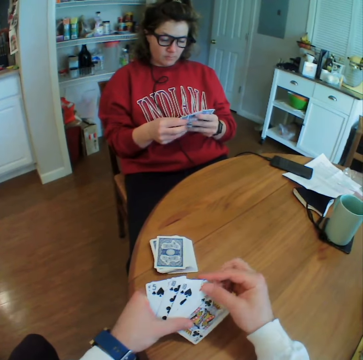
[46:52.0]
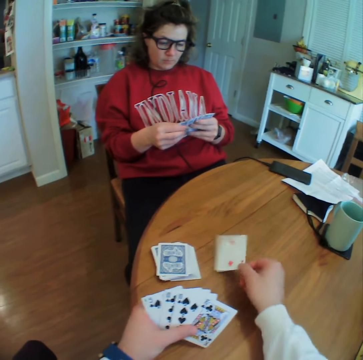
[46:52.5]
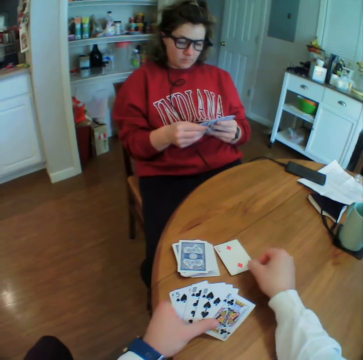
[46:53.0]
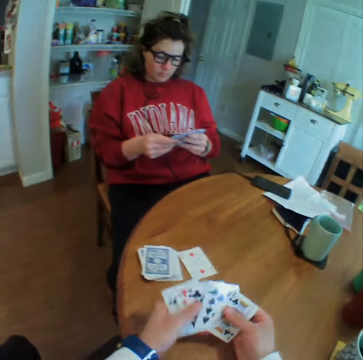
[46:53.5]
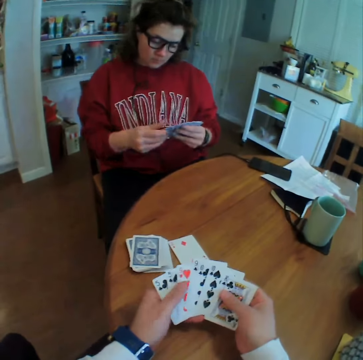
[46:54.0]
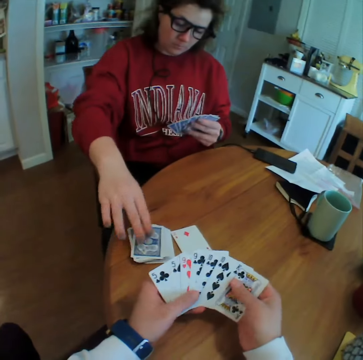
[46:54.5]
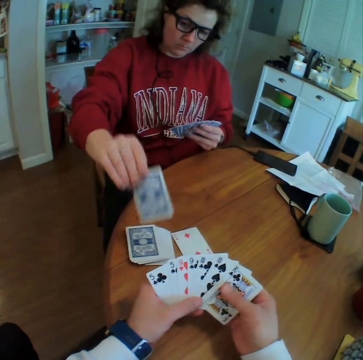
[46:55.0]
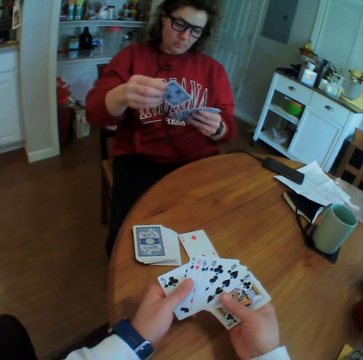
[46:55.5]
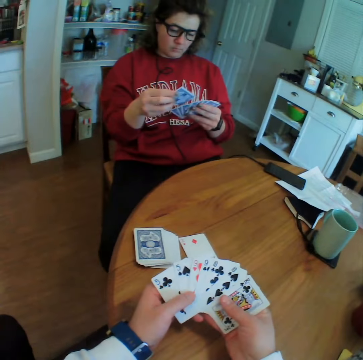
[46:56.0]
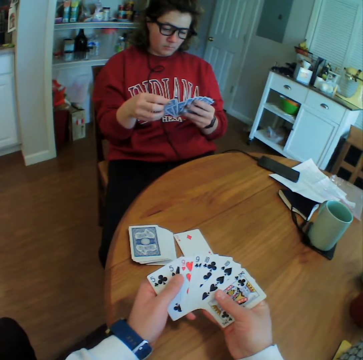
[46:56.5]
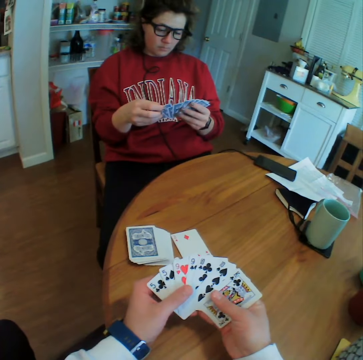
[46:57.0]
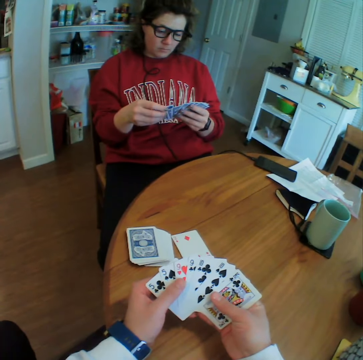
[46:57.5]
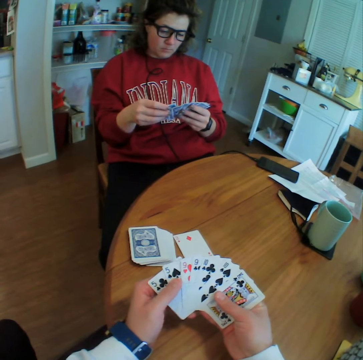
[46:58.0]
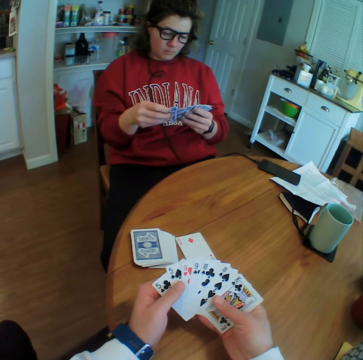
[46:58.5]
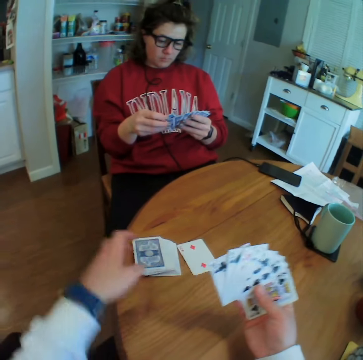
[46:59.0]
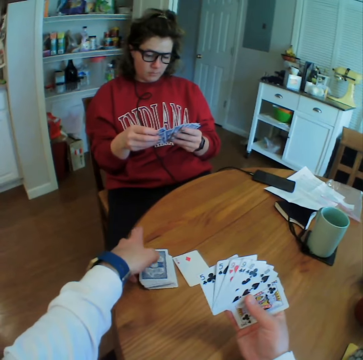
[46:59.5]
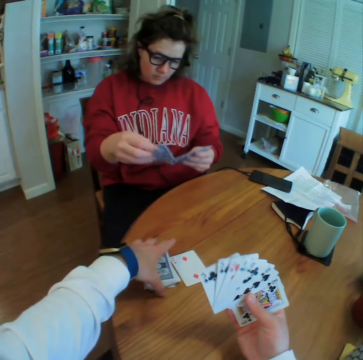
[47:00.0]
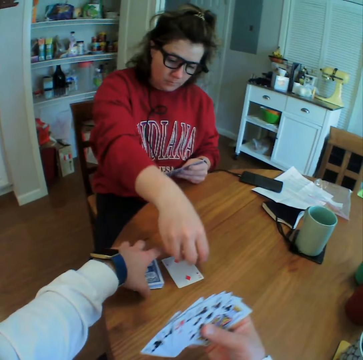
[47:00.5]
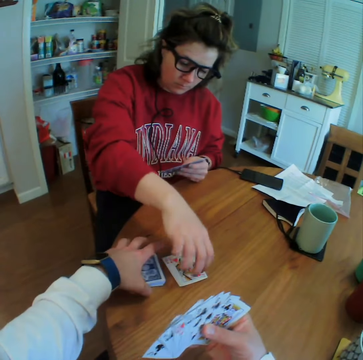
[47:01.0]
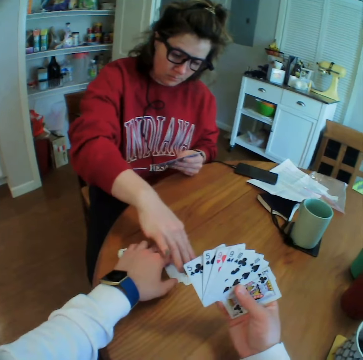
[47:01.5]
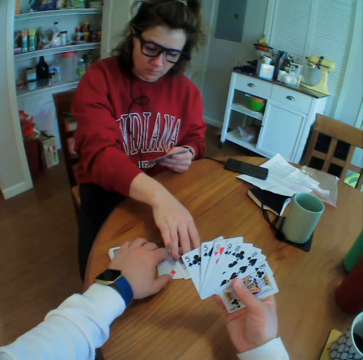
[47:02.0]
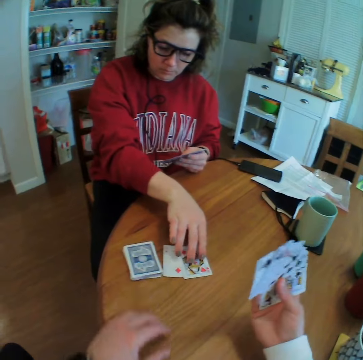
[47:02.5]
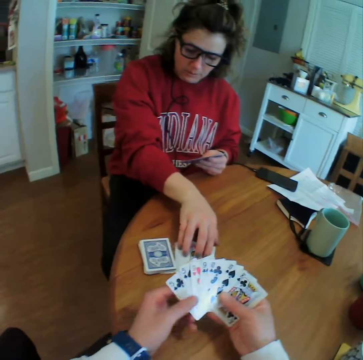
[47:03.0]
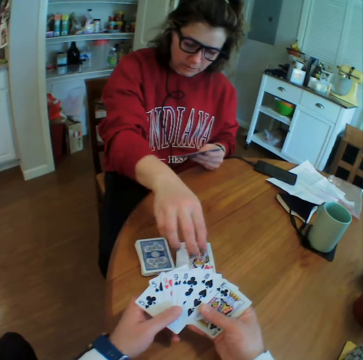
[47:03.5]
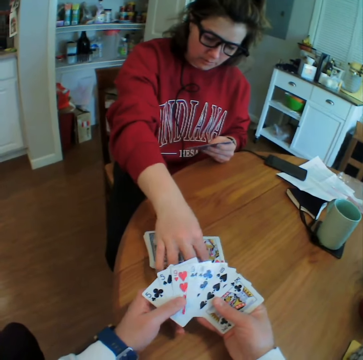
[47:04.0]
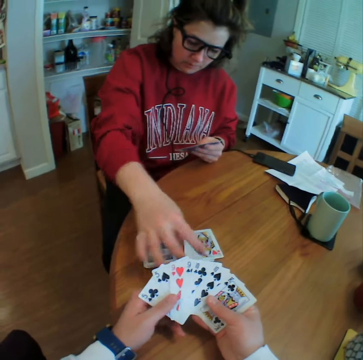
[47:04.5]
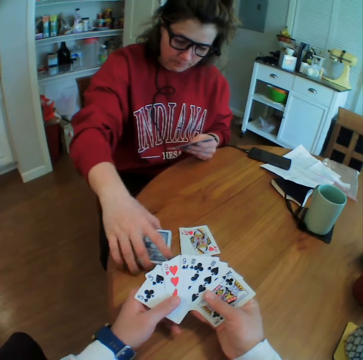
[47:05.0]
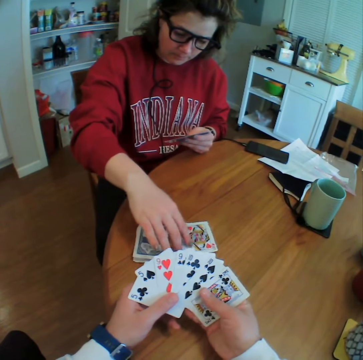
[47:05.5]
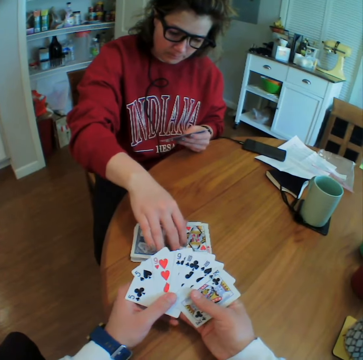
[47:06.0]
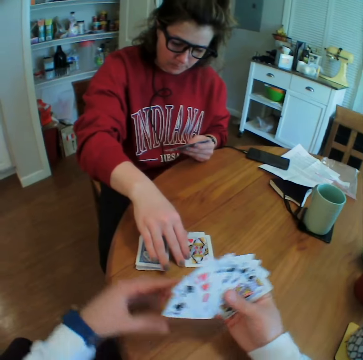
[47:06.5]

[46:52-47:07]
The camera wearer drops a card. He spreads the cards on his hands. A lady picks up a card. The camera wearer looks at the cards. He arranges the cards on the table. The lady drops a card. The lady arranges the cards on the table.

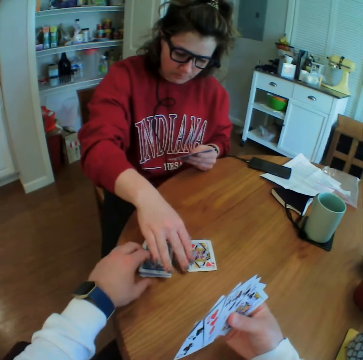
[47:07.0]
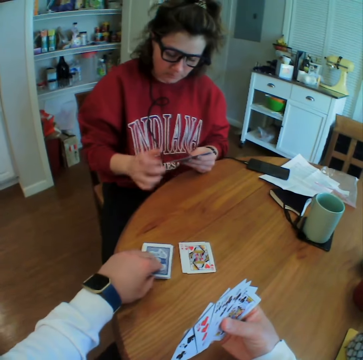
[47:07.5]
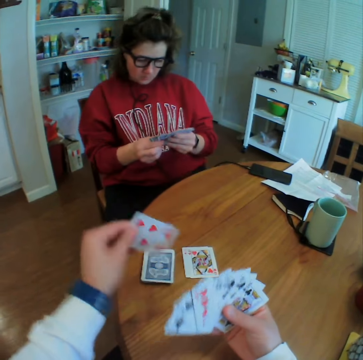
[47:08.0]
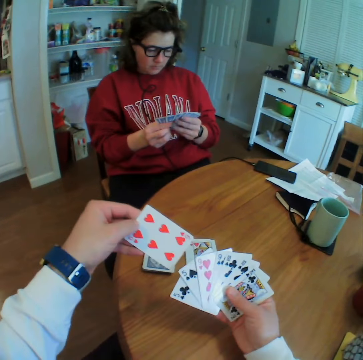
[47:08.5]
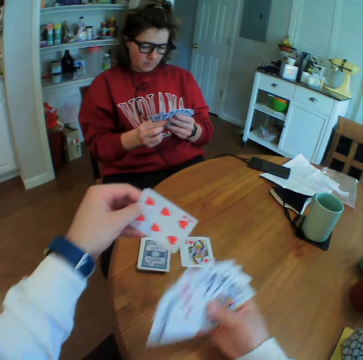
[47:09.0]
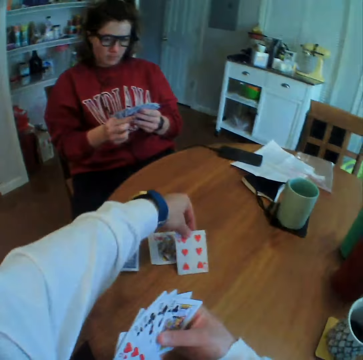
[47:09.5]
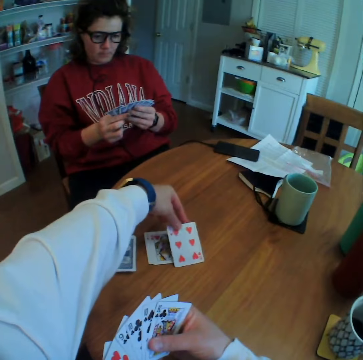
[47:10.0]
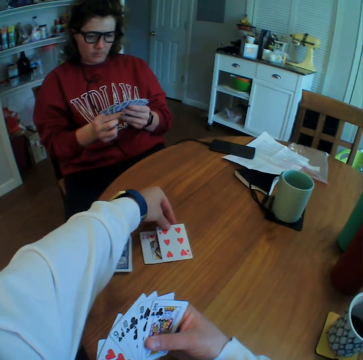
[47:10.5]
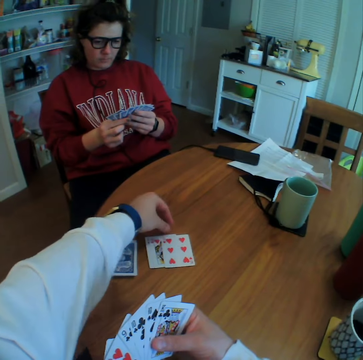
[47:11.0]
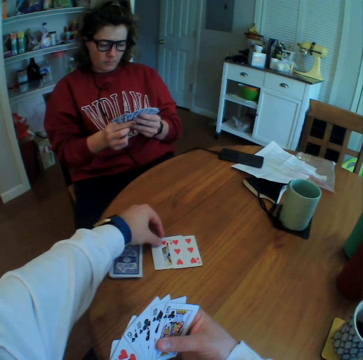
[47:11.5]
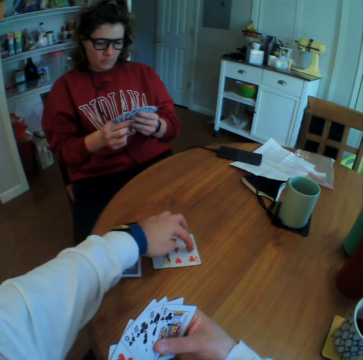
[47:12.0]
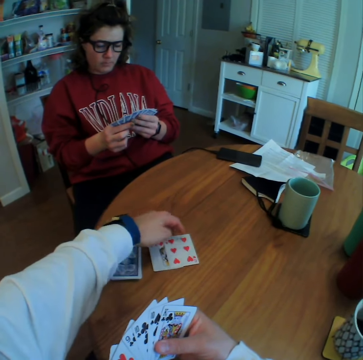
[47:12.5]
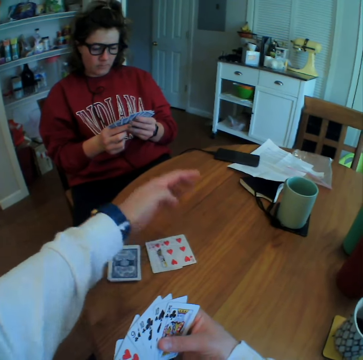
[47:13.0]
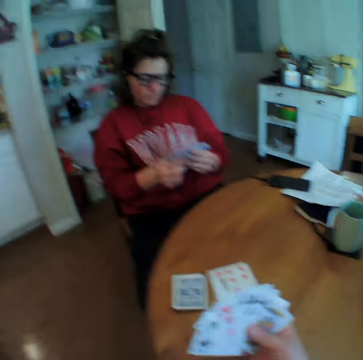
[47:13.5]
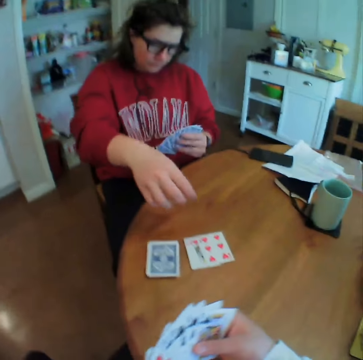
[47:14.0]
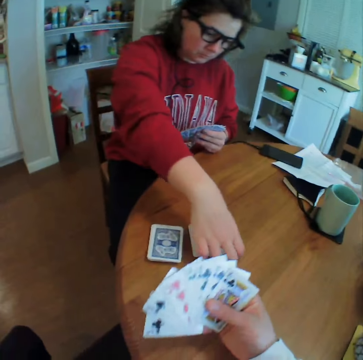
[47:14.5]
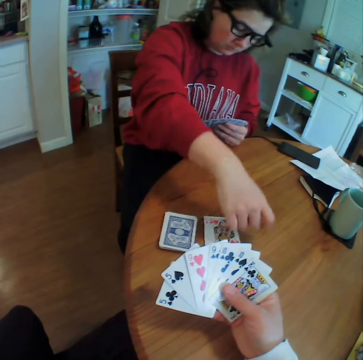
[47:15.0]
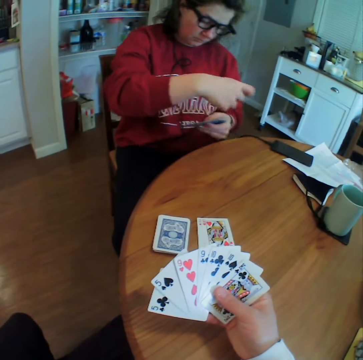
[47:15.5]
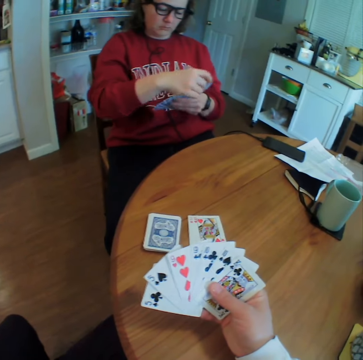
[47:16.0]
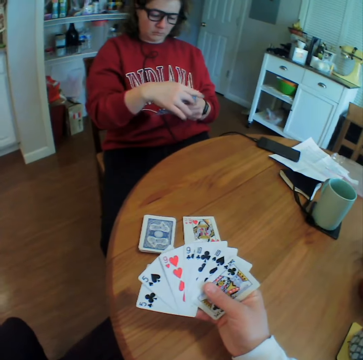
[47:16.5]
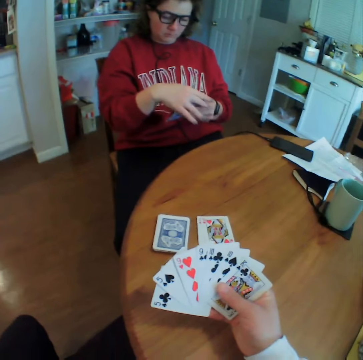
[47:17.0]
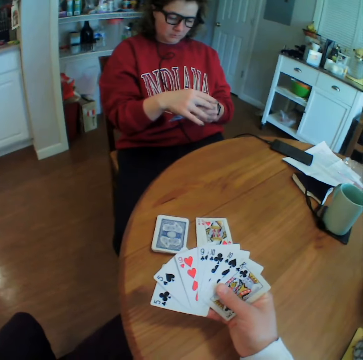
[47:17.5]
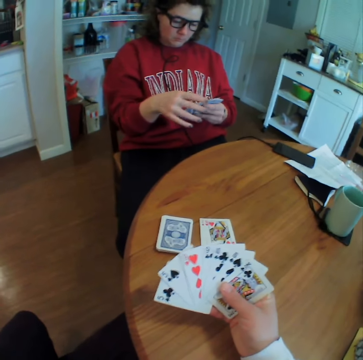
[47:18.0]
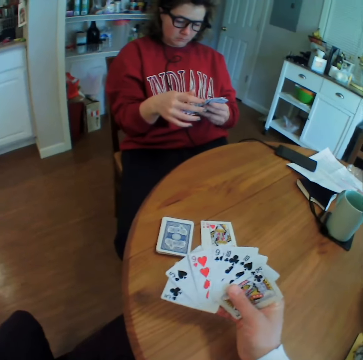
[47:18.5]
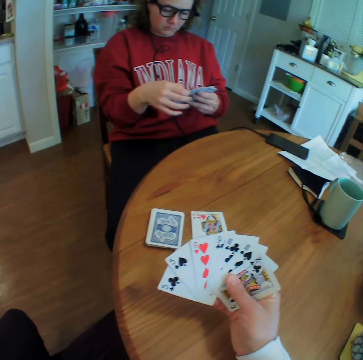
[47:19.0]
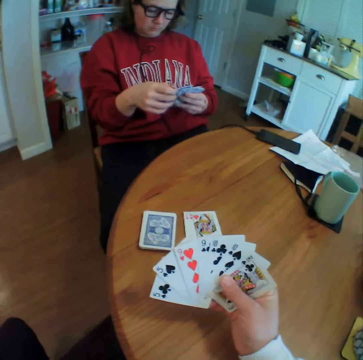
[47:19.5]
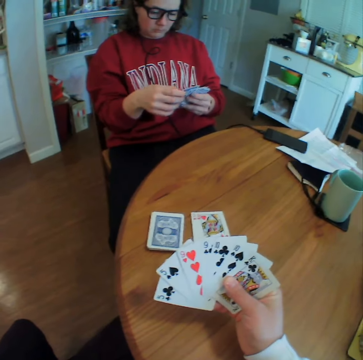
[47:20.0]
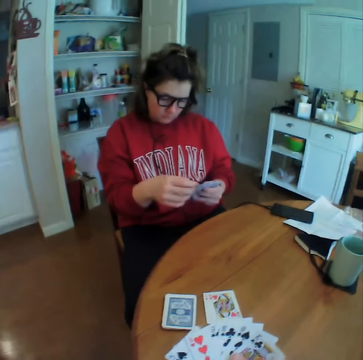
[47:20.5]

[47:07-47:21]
The camera wearer picks up a card. They drop the card. A lady picks up a card. The camera wearer looks at the cards.

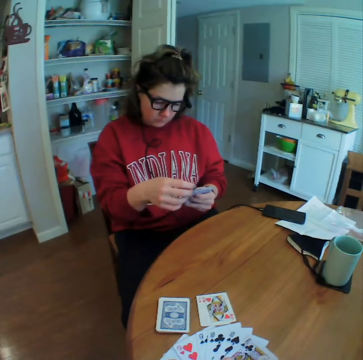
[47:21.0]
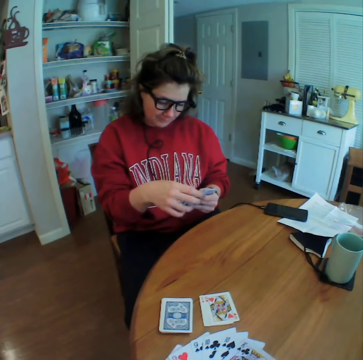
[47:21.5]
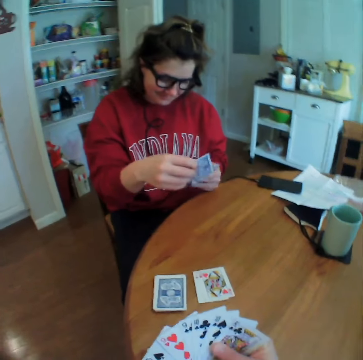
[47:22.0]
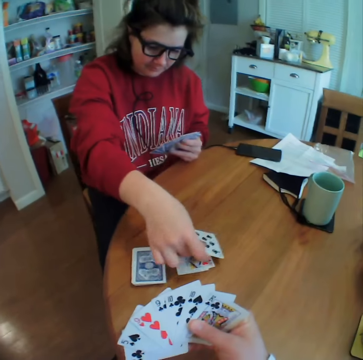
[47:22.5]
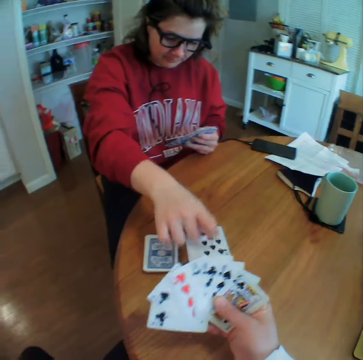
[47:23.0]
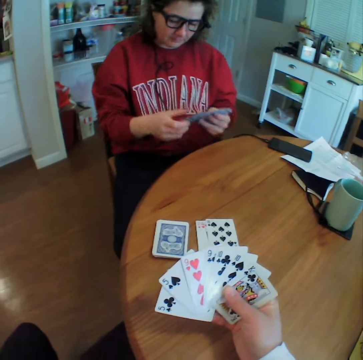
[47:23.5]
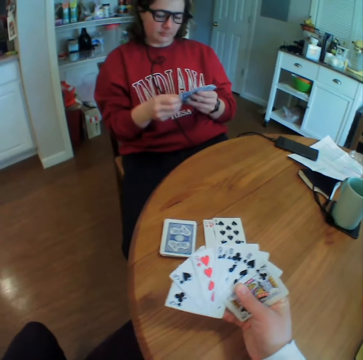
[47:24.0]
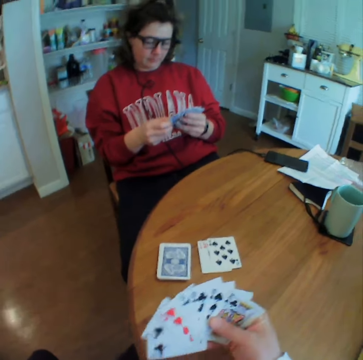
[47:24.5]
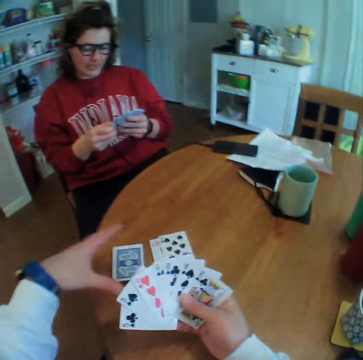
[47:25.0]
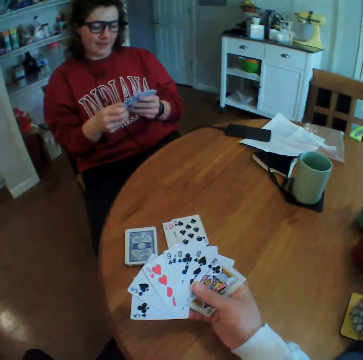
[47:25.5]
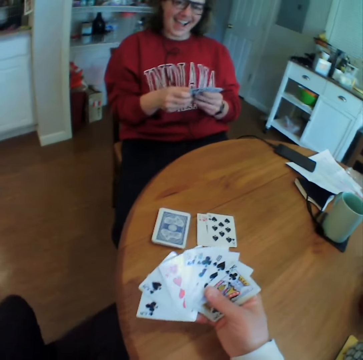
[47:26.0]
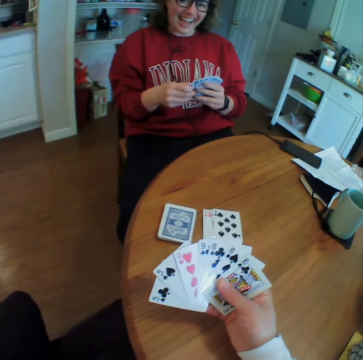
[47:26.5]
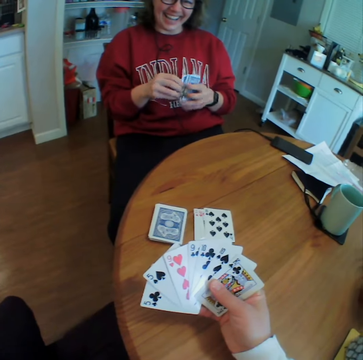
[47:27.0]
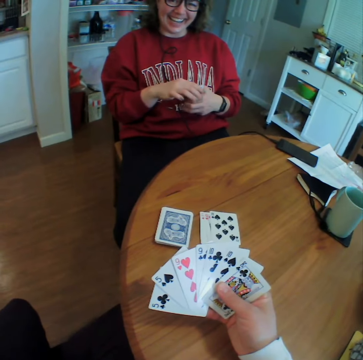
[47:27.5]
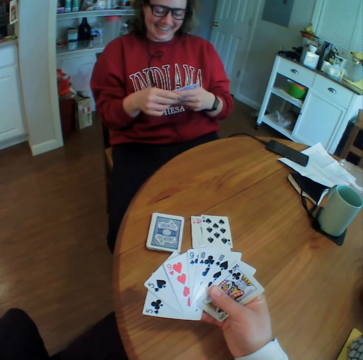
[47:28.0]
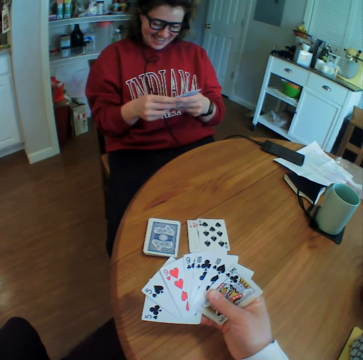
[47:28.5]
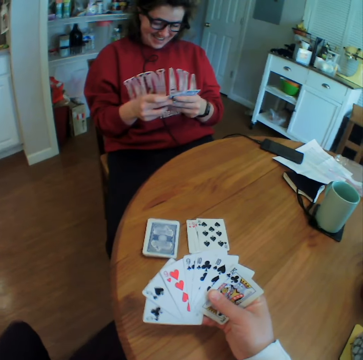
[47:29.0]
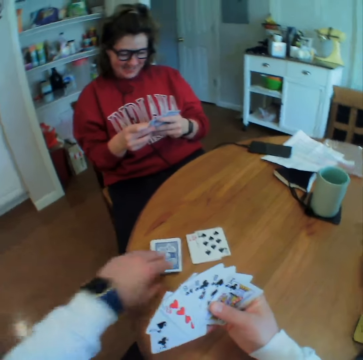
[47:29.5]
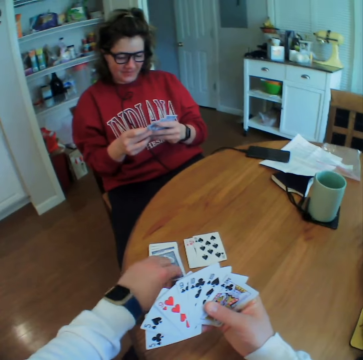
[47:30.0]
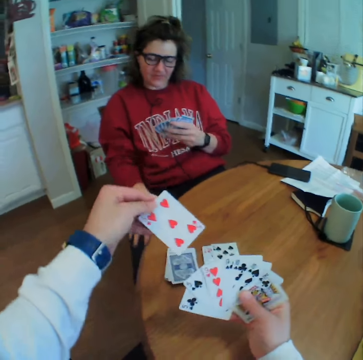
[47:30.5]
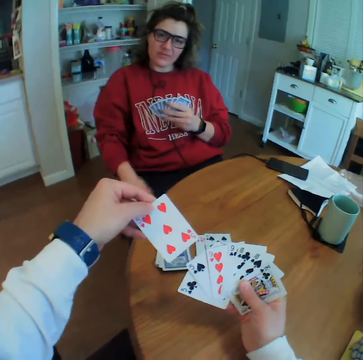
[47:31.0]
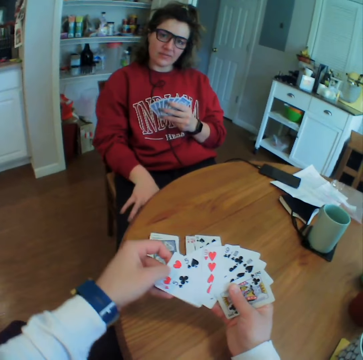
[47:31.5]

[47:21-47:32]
A lady drops a card. The camera wearer talks to the lady. They pick up a card.
